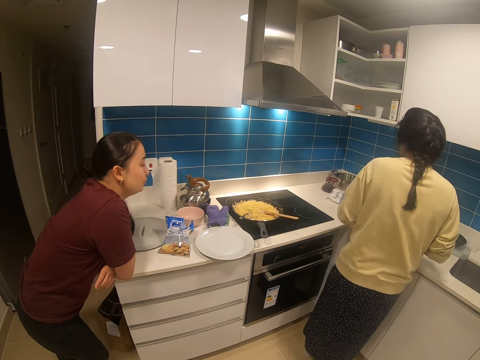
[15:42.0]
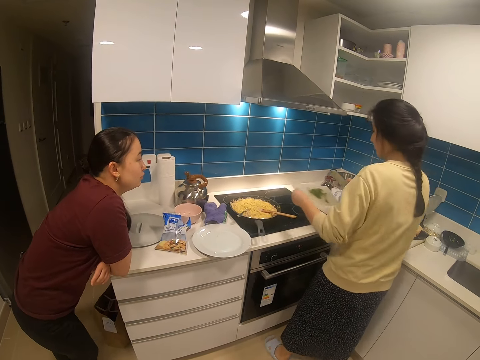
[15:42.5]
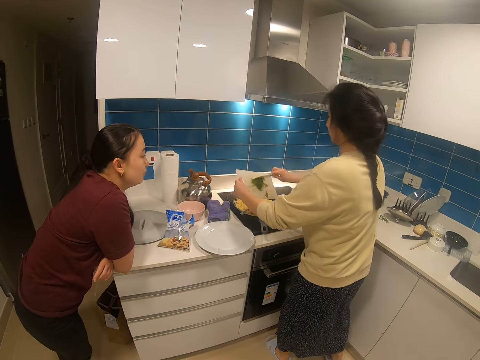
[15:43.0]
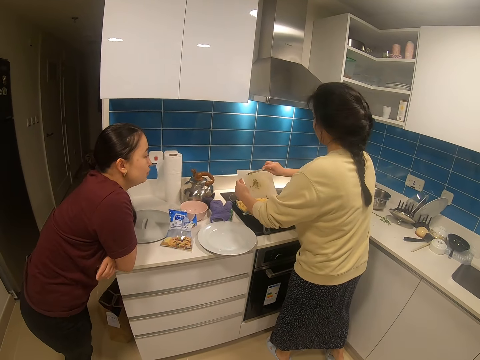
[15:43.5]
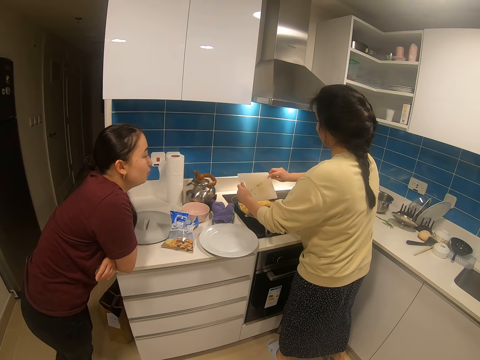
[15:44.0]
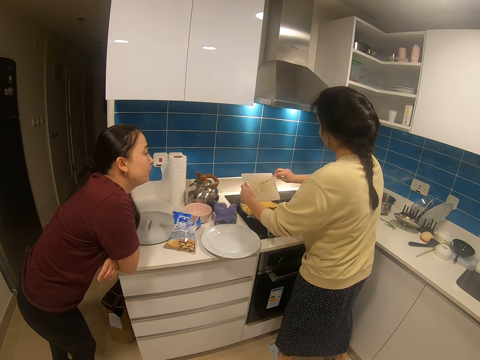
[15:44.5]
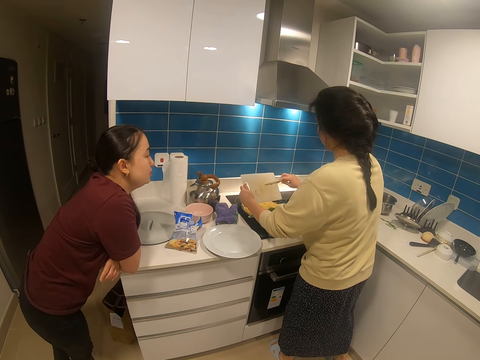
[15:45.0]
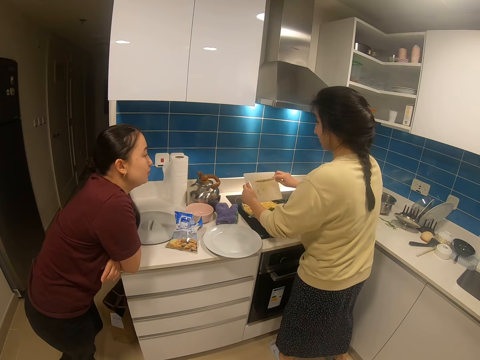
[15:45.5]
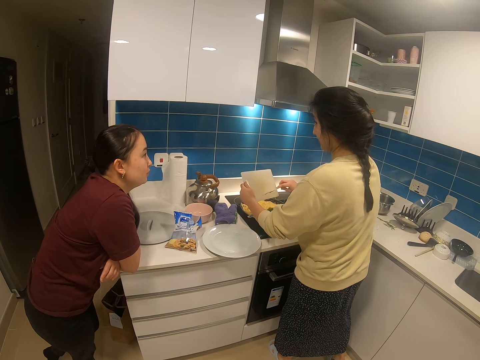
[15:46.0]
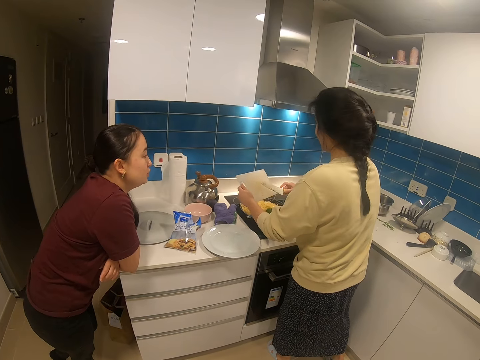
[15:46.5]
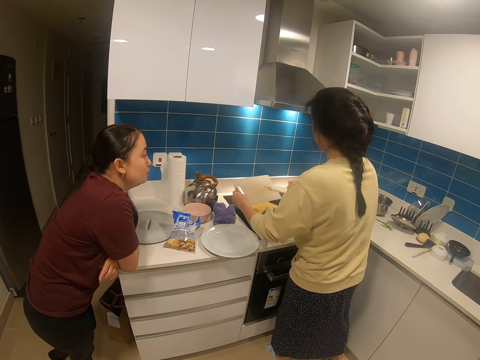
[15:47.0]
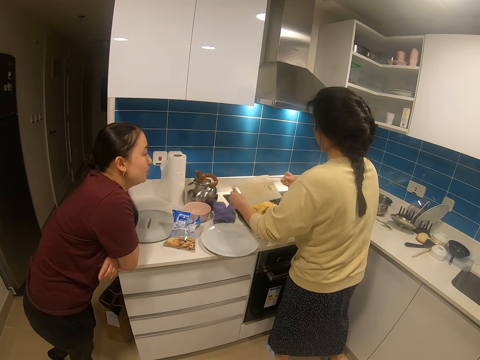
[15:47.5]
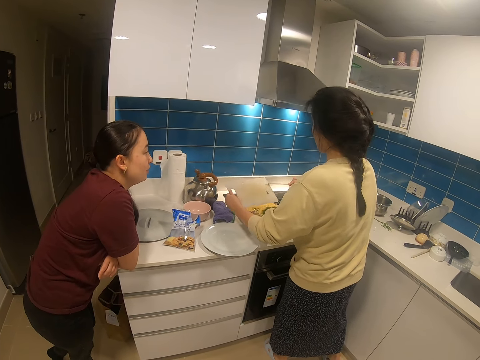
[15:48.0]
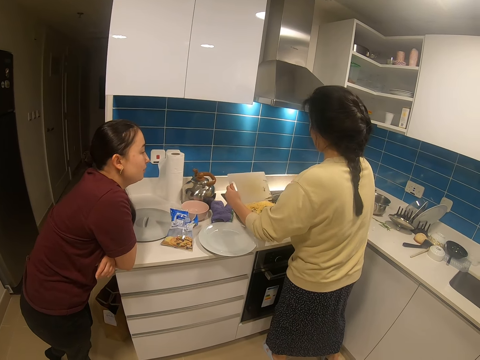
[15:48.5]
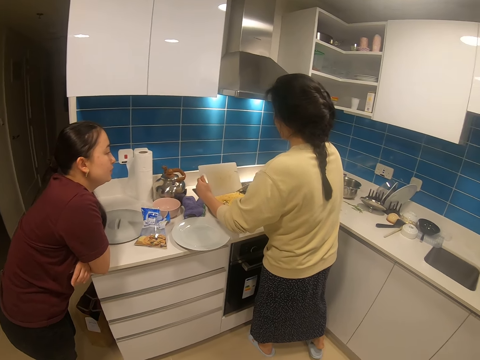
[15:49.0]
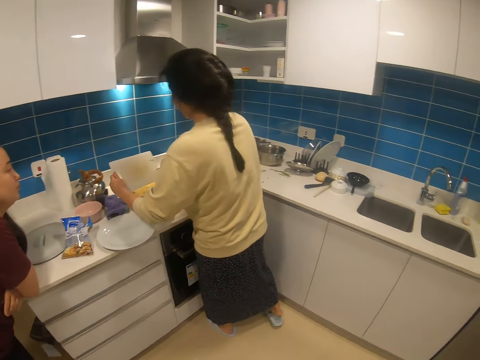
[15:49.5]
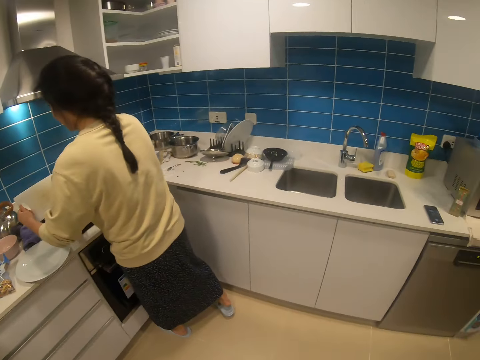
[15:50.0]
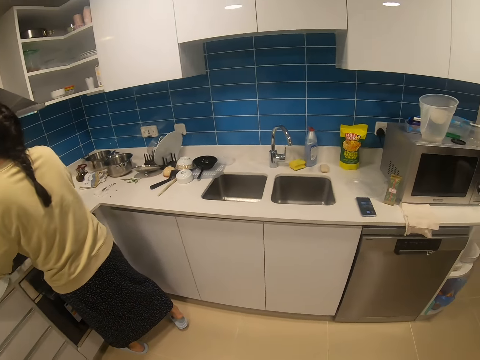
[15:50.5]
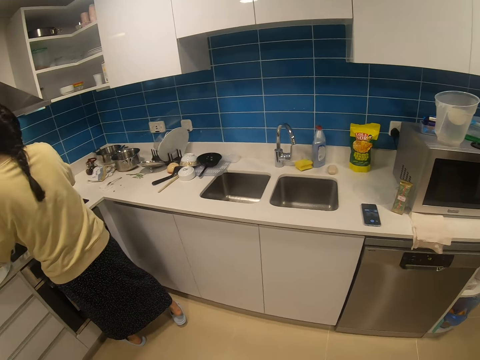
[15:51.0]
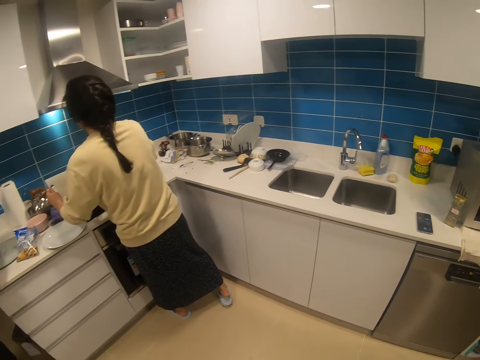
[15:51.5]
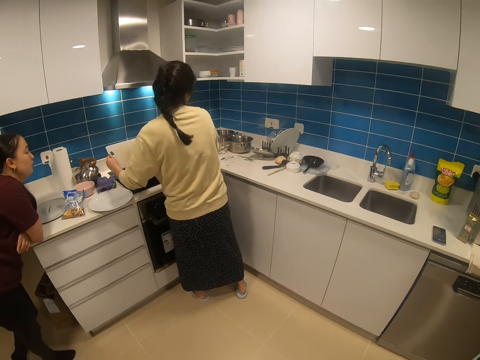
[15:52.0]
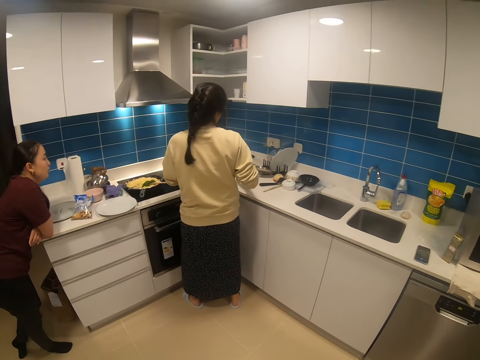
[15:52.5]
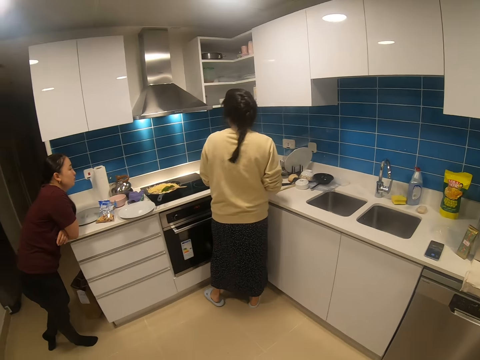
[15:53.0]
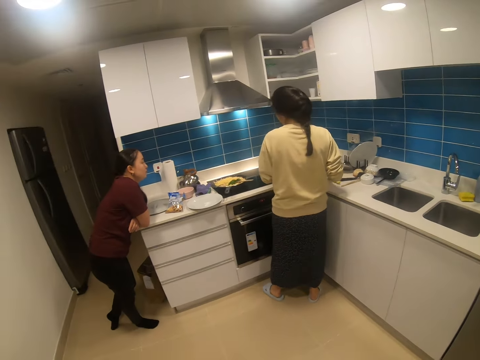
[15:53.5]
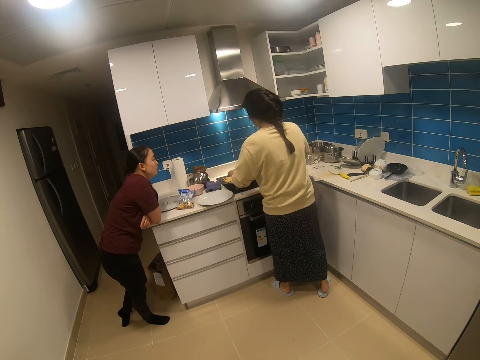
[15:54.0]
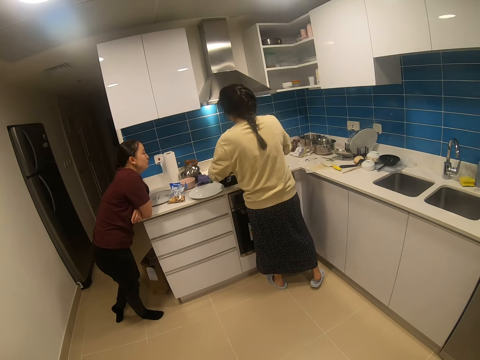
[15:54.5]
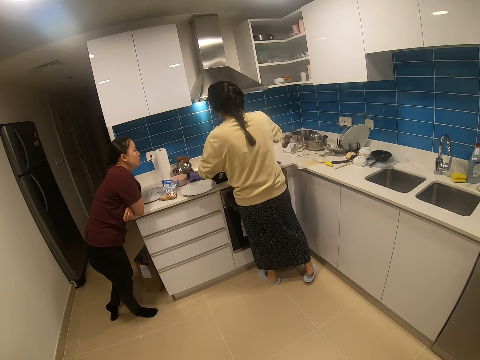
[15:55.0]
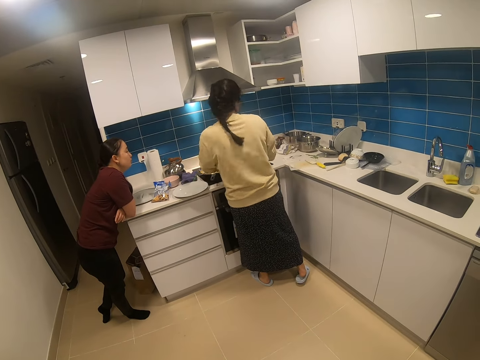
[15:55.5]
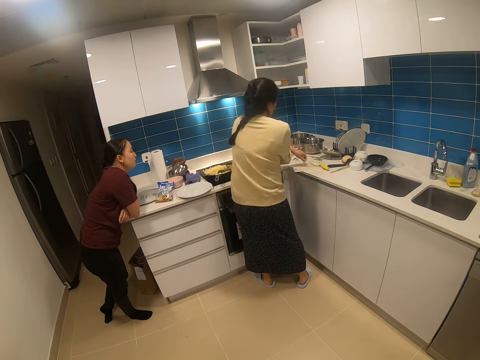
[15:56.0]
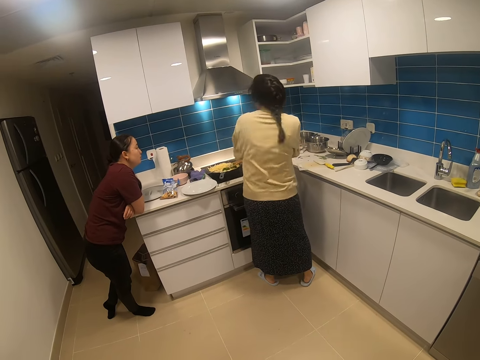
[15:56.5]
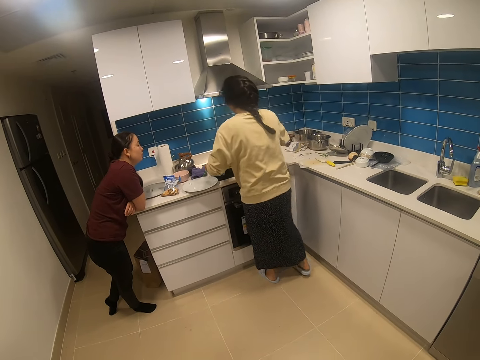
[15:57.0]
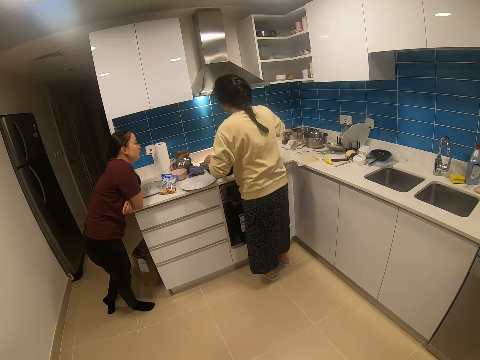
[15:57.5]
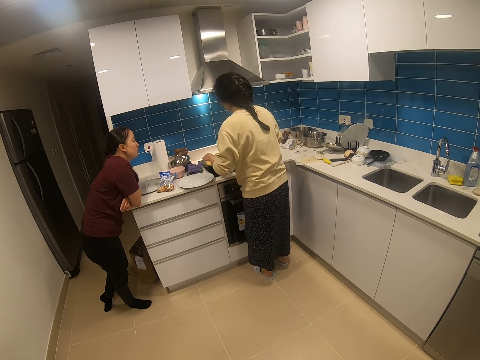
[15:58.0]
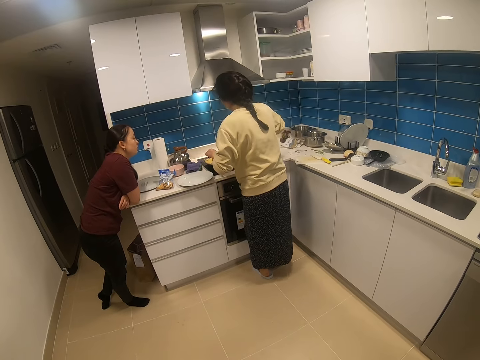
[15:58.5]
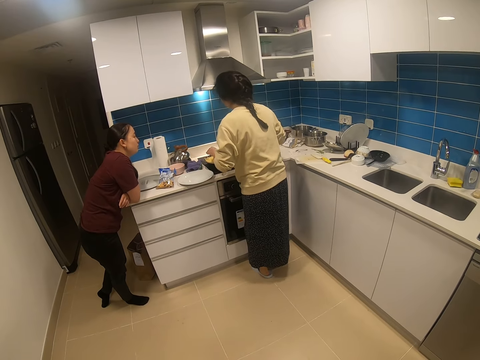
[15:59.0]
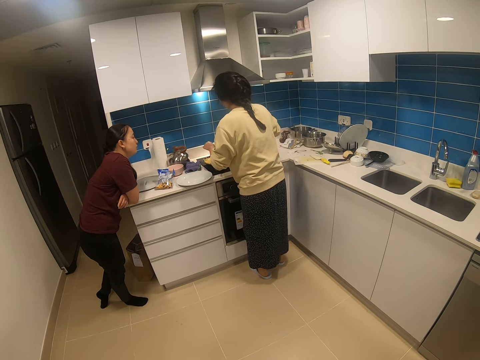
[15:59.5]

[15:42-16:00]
A woman holds a chopping board. She lifts the chopping board from the countertop. She pours ingredients in a frying pan. She holds a knife. She puts coriander in the spaghetti. Another woman dialogues with the first woman. The camera wearer looks around the countertop. The first woman places the chopping board on the countertop. She places something on the chopping board. The camera wearer stands in the house.

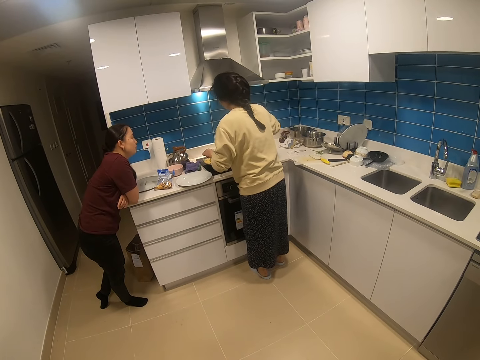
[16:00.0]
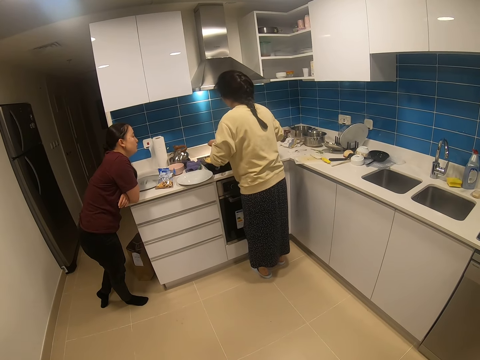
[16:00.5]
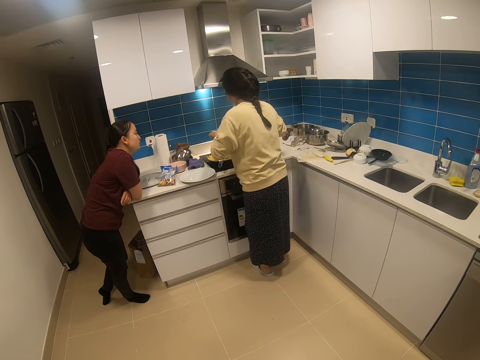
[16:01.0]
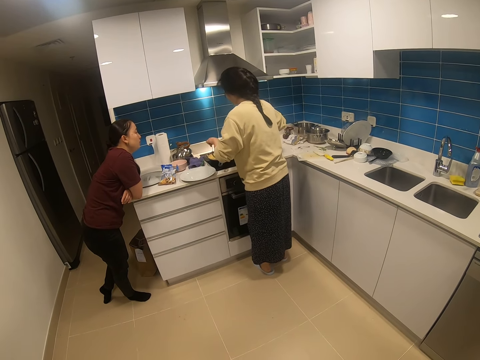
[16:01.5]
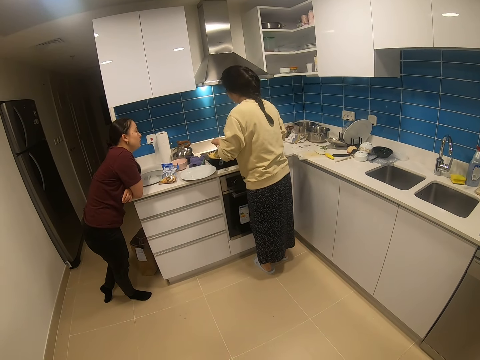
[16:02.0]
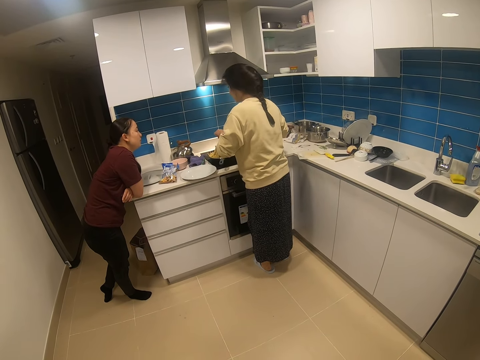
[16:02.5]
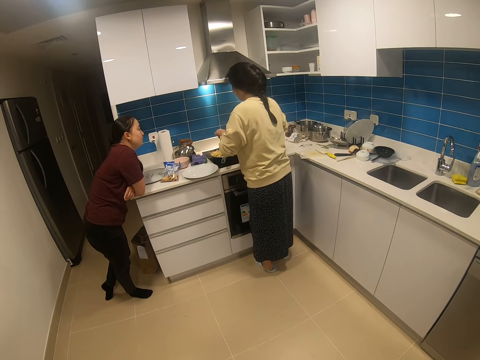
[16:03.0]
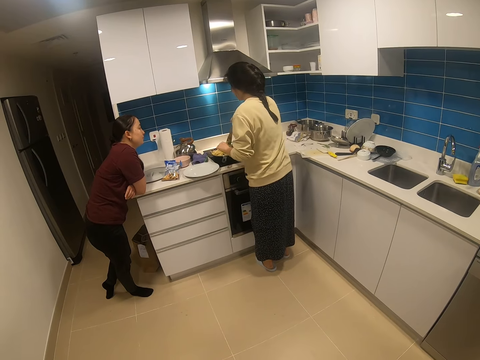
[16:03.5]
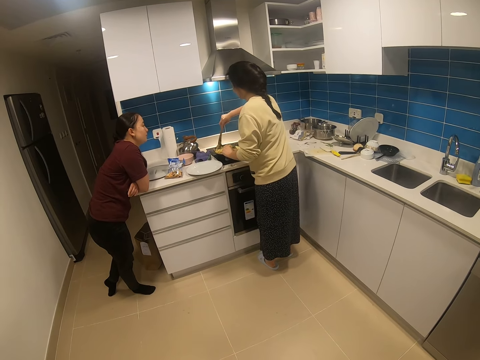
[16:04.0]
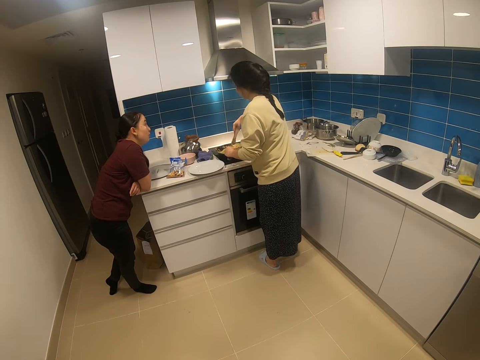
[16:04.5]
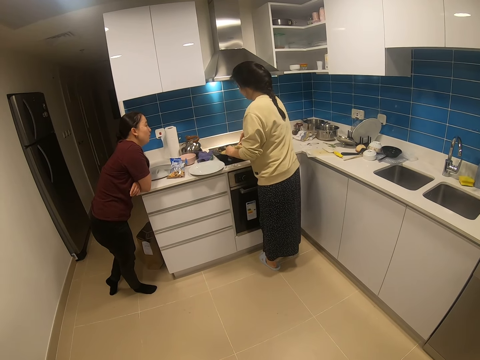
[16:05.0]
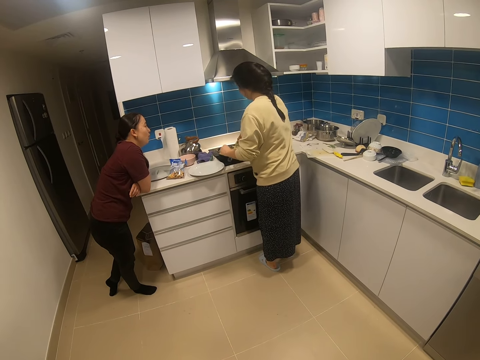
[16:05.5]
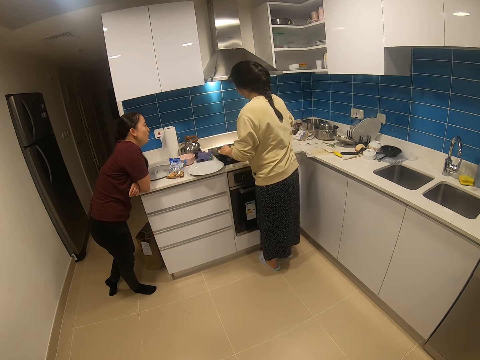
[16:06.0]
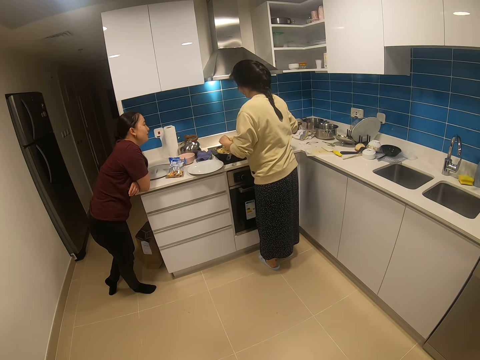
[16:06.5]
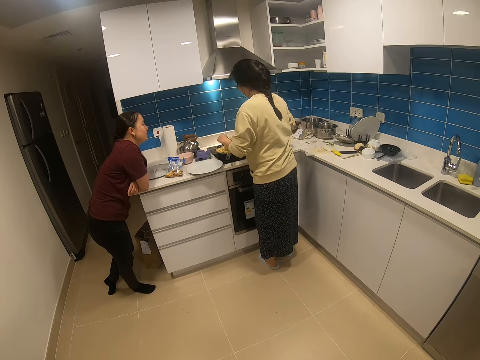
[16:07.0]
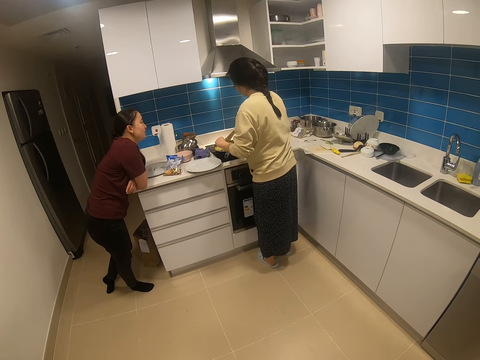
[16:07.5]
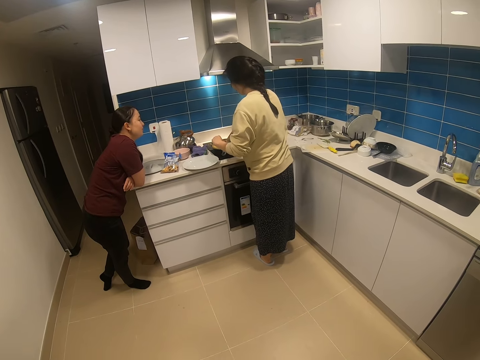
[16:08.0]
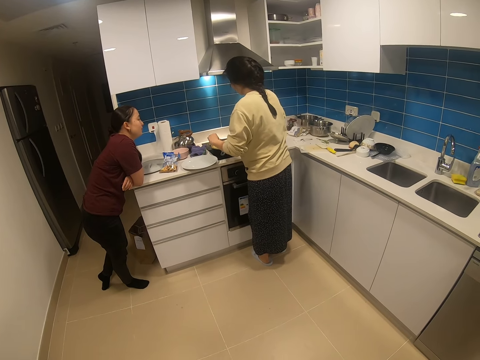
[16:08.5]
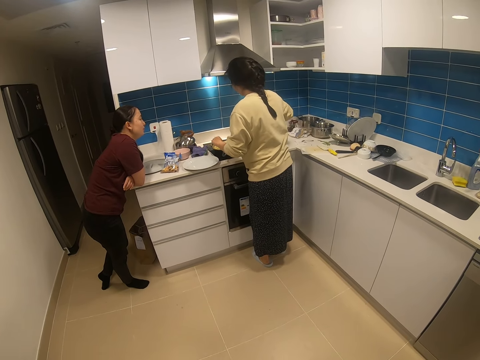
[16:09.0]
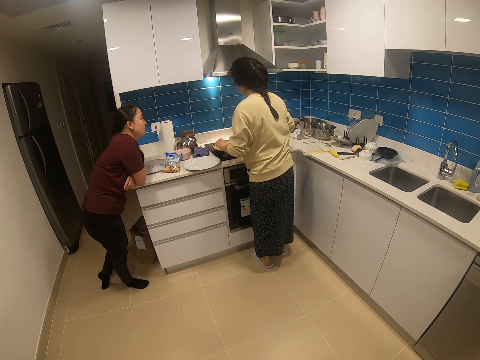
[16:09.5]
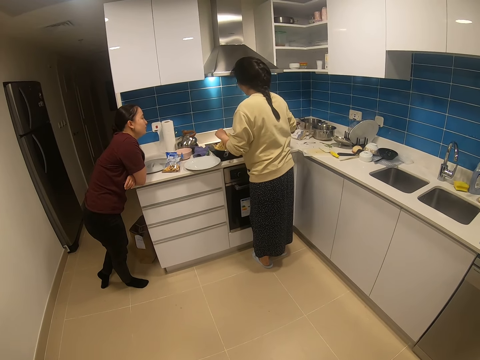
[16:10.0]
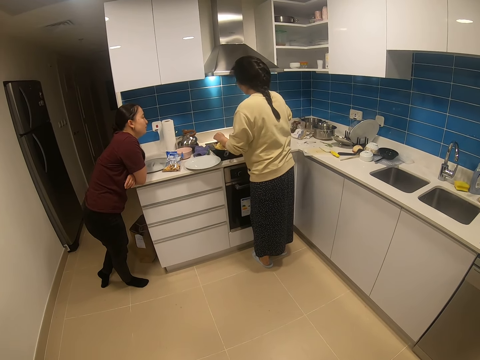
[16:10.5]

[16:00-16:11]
A woman stirs spaghetti in a frying pan. She cooks. Another woman dialogues with the first woman.
